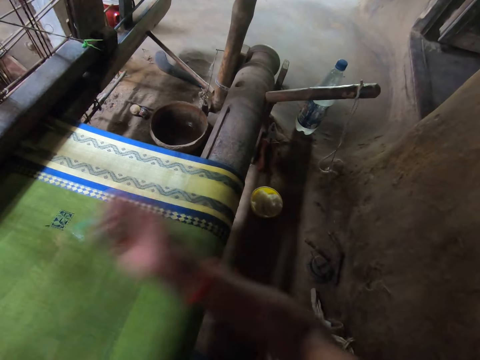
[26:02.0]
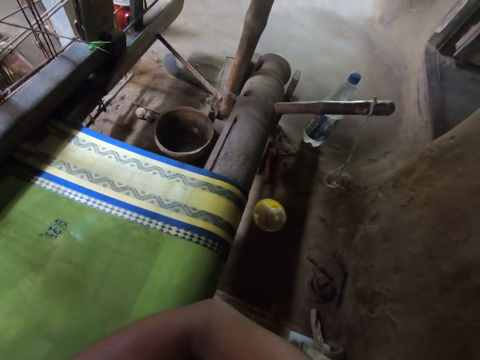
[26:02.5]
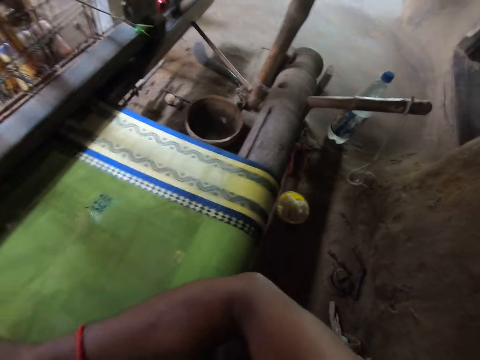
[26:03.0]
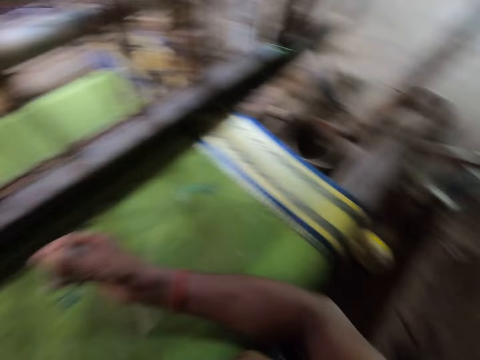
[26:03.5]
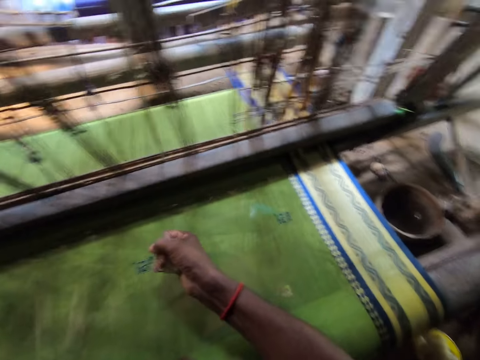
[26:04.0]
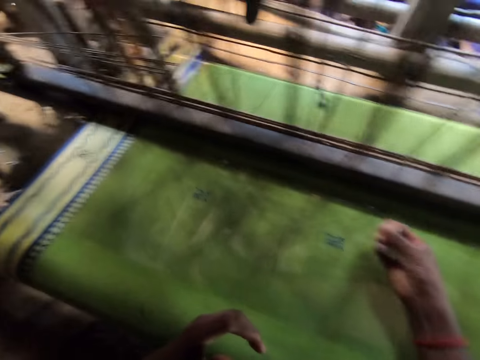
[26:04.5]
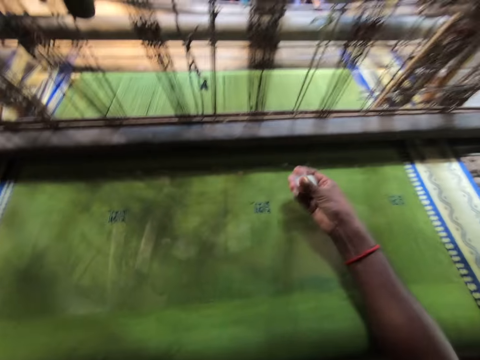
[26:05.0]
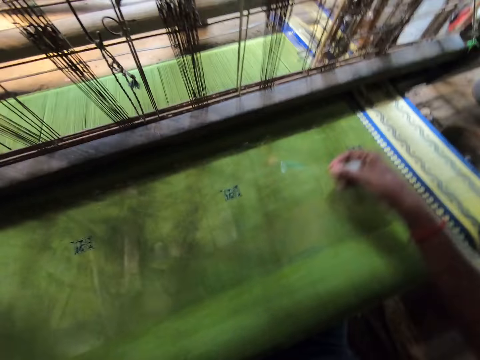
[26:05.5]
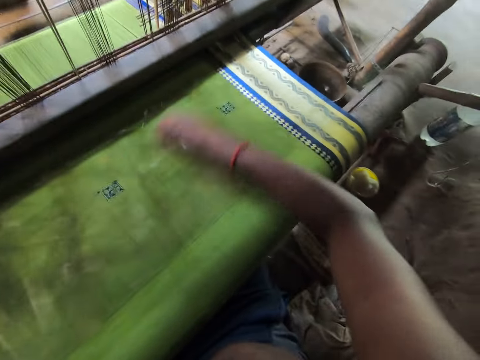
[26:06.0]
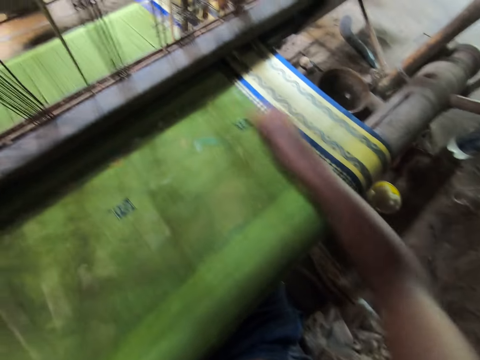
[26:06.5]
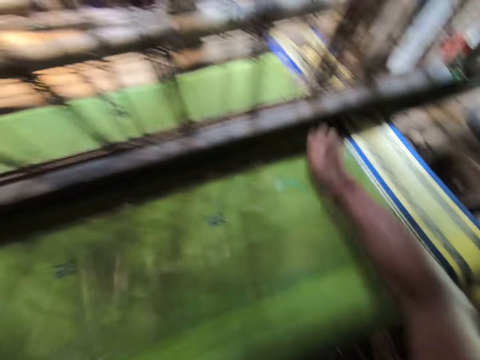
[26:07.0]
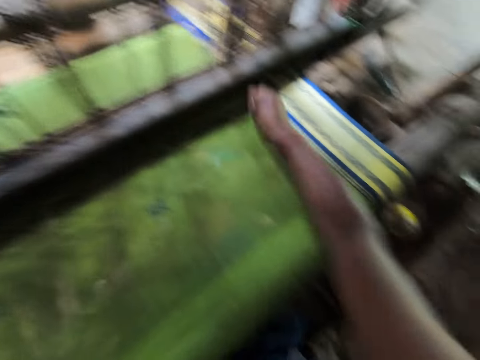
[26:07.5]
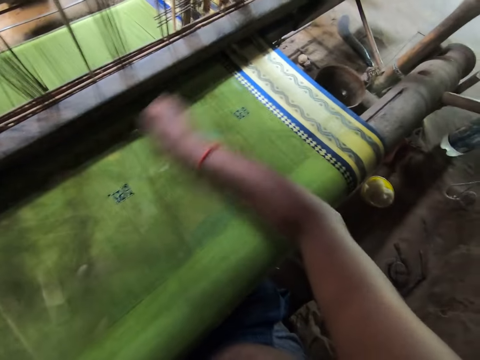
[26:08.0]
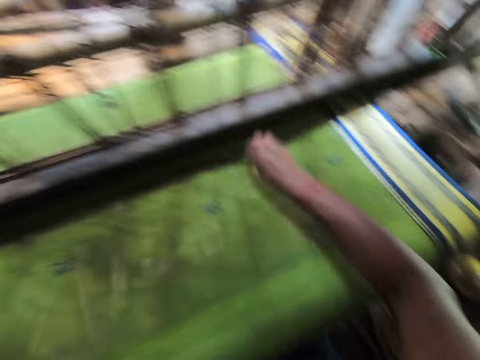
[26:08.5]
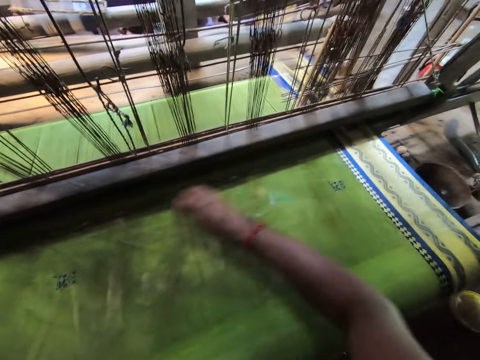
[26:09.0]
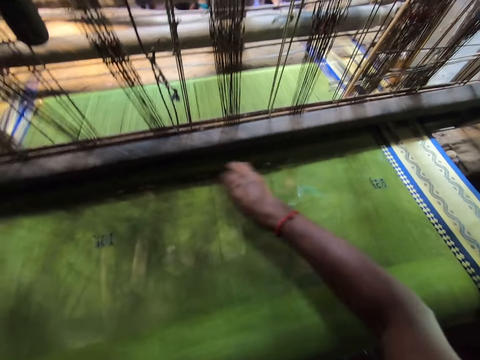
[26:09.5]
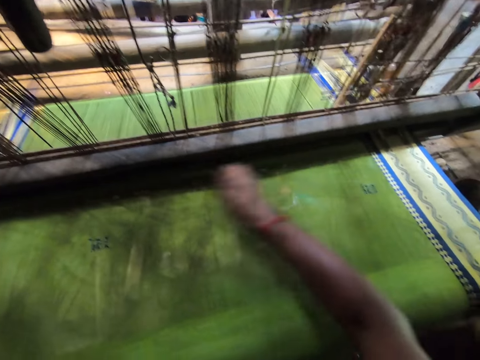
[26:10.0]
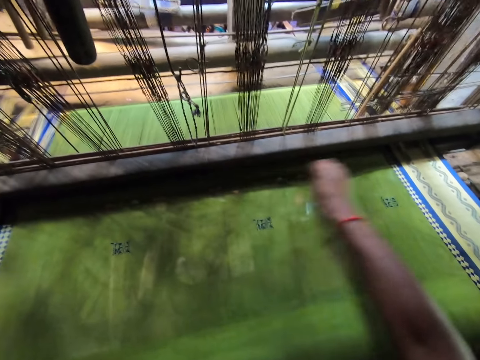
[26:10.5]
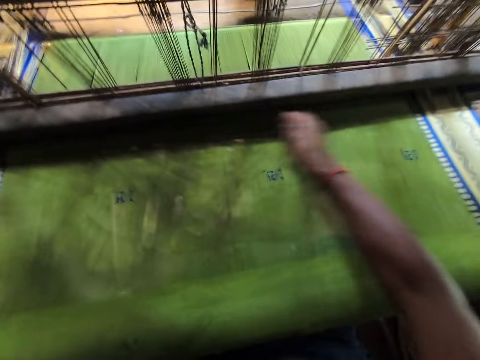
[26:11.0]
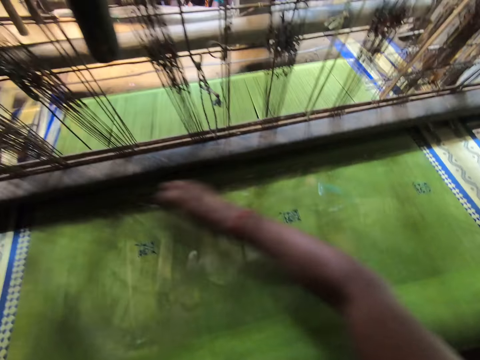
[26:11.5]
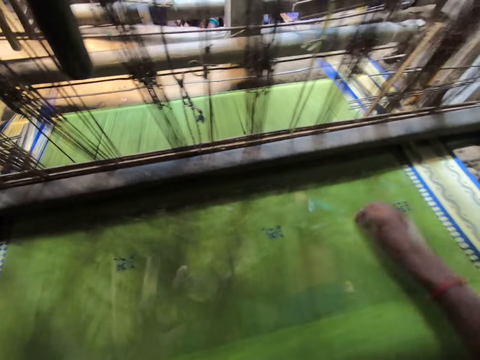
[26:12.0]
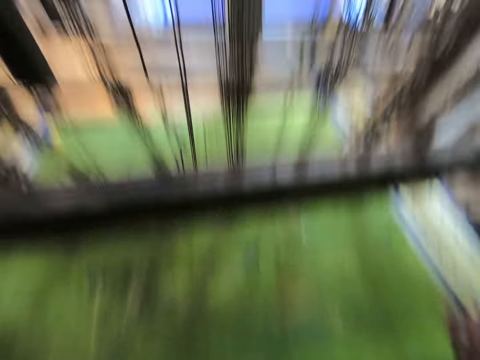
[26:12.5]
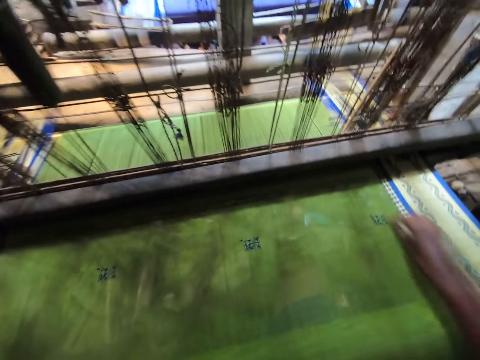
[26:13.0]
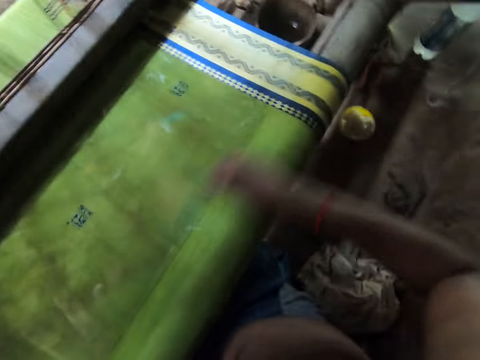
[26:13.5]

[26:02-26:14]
The camera wearer rubs the gel on the cloth with his right hand. He rolls something in his hand.

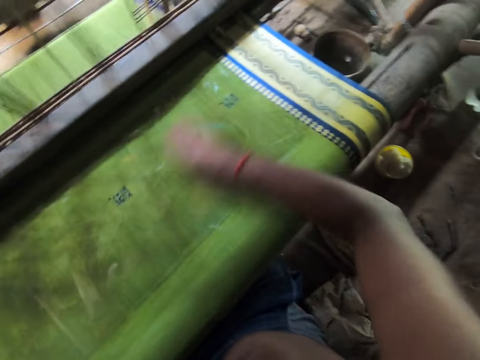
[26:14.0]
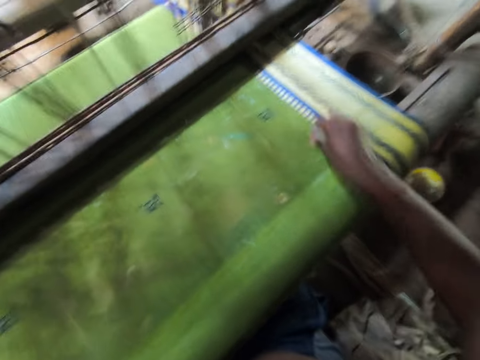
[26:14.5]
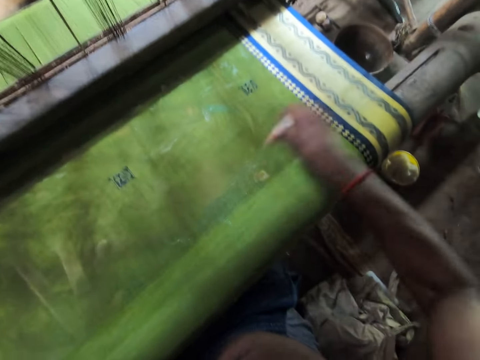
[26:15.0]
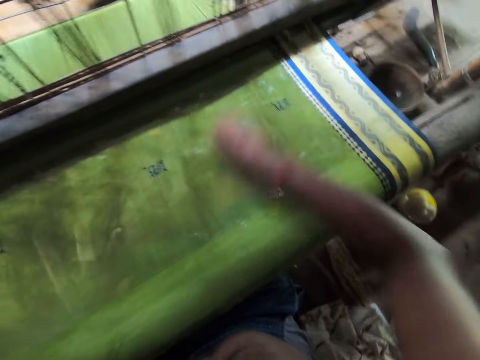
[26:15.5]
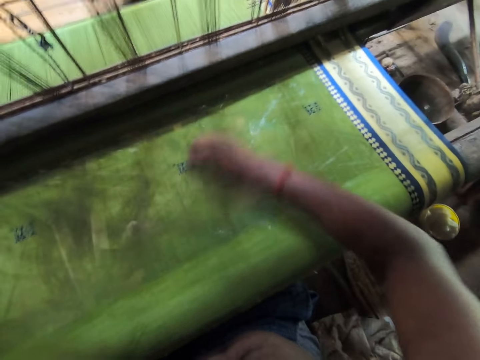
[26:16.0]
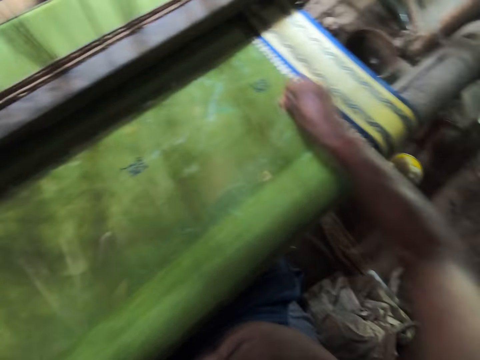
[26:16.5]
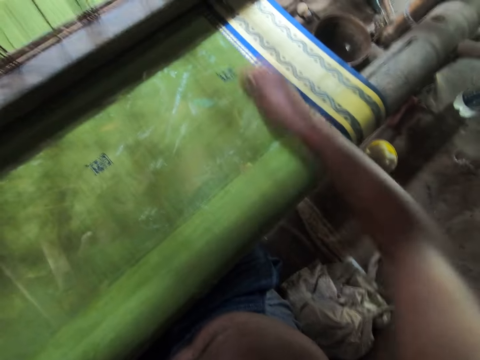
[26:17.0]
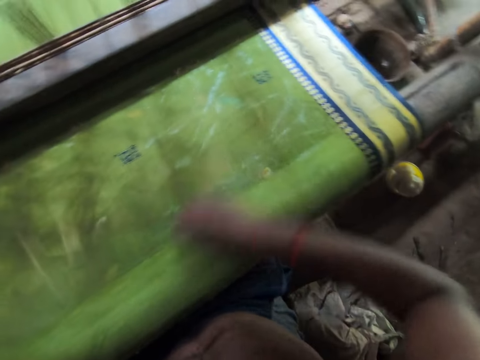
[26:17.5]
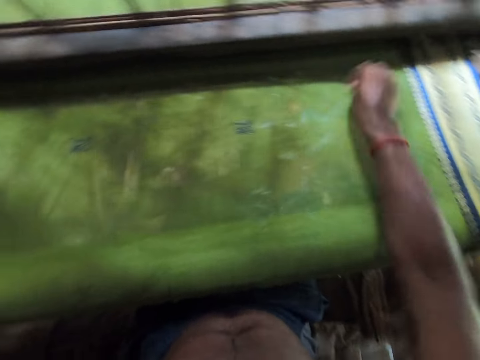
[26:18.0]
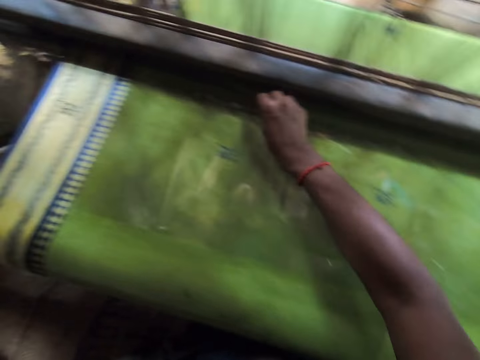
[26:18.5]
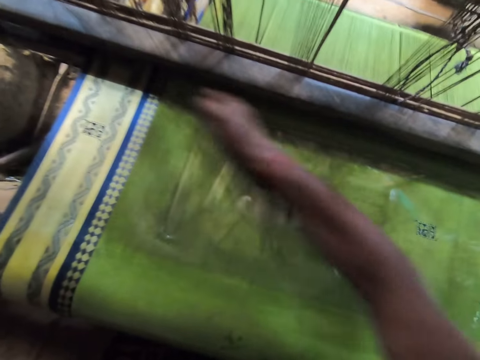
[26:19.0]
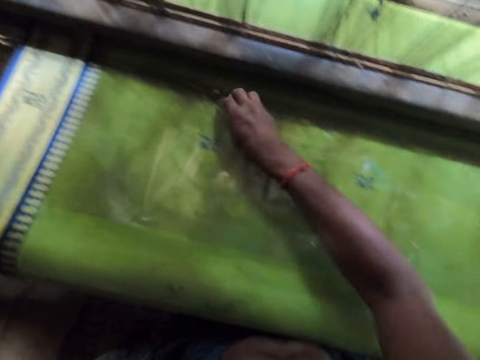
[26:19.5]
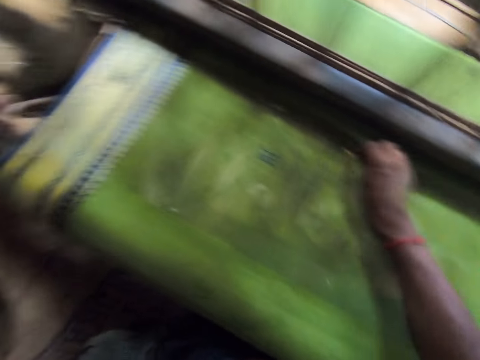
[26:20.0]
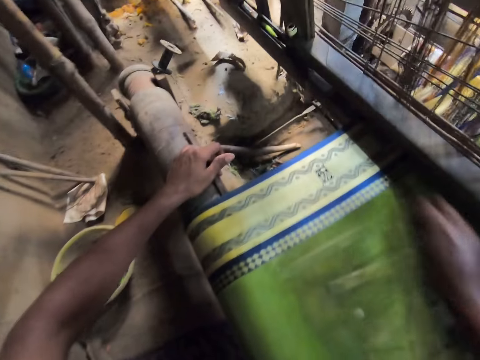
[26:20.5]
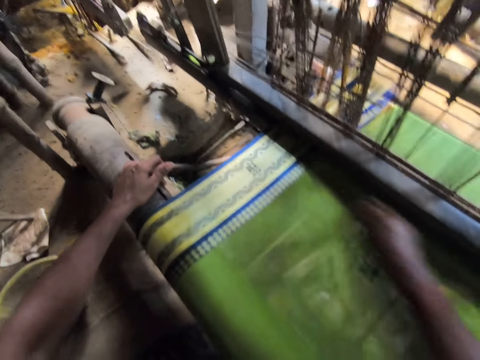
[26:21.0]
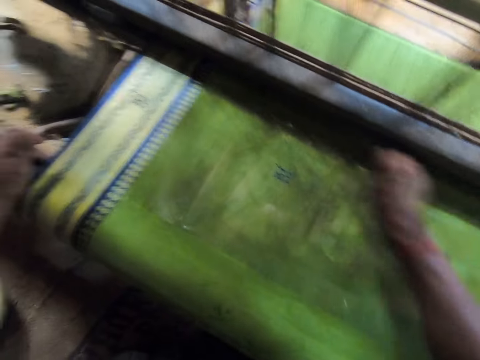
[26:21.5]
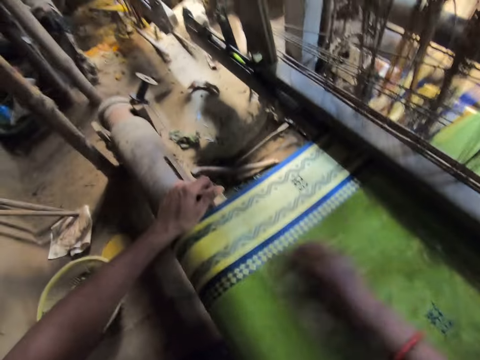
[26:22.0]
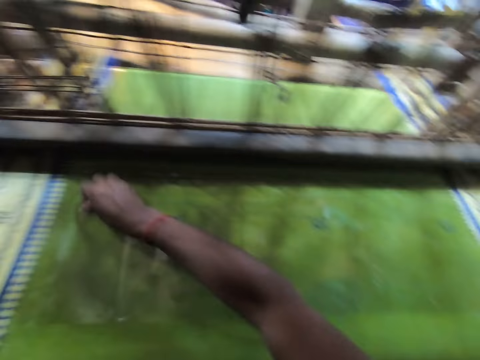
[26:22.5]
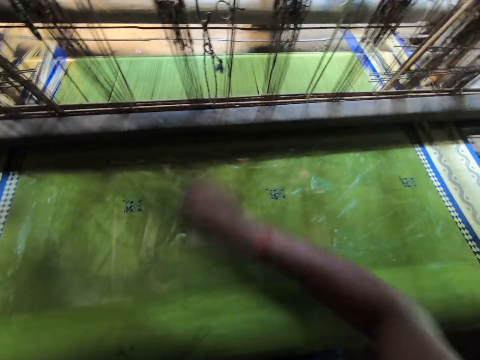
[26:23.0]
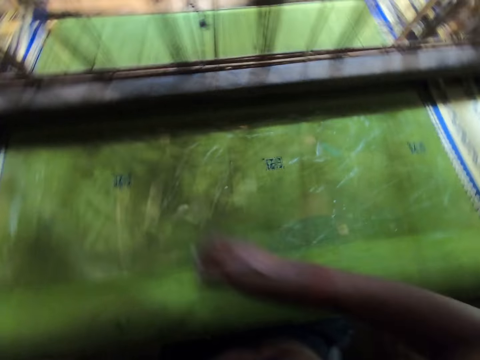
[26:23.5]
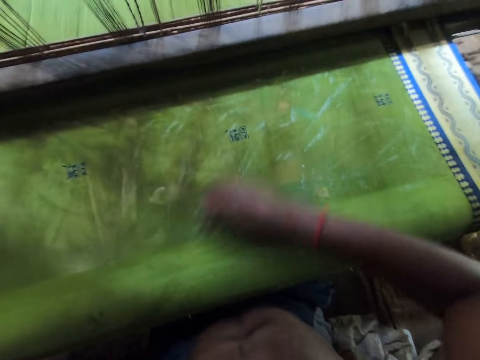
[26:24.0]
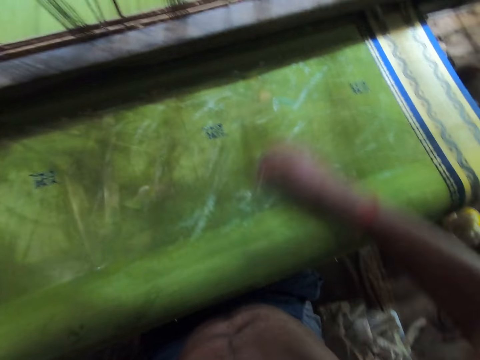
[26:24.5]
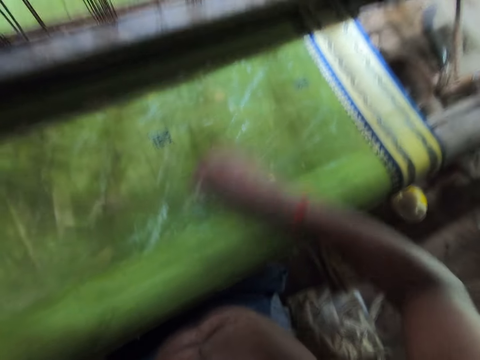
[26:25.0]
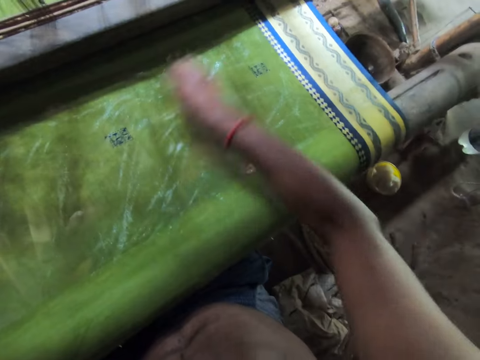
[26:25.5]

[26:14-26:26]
The camera wearer places his left hand on the loom machine.

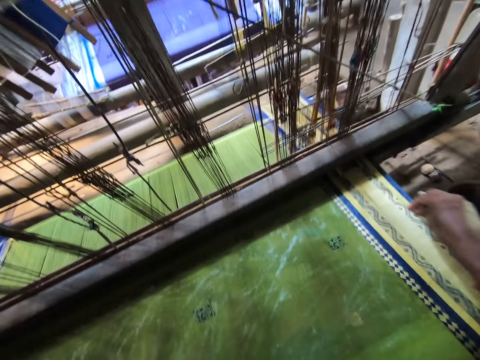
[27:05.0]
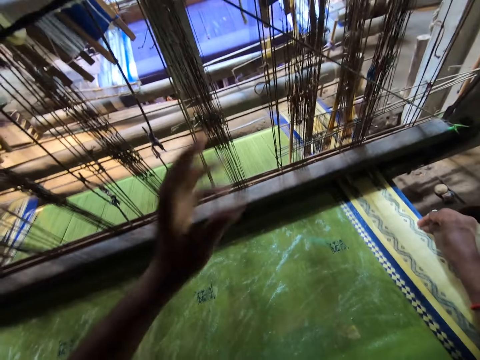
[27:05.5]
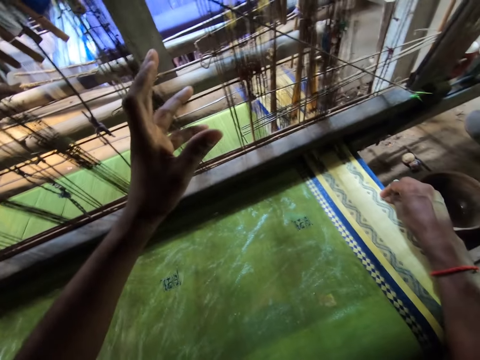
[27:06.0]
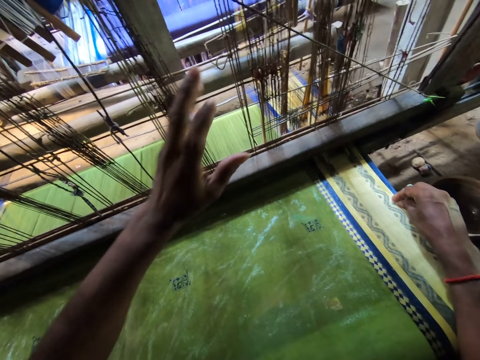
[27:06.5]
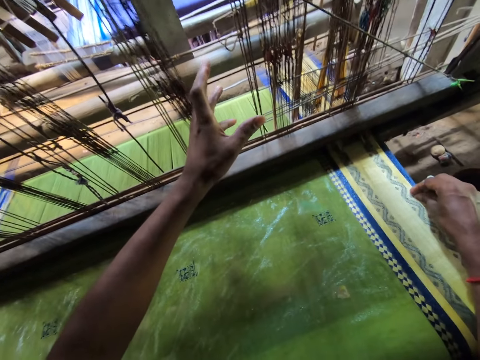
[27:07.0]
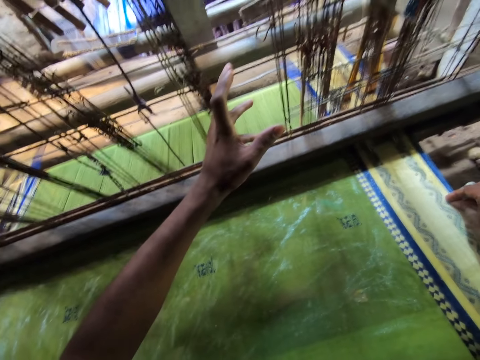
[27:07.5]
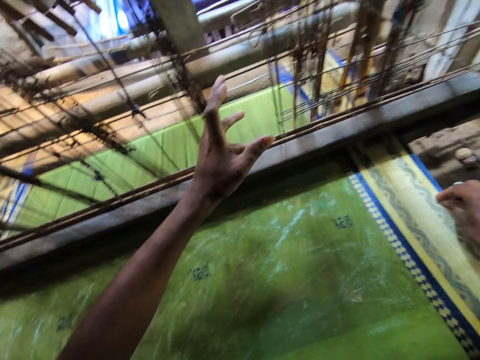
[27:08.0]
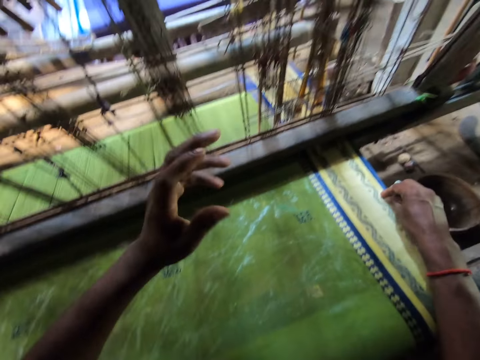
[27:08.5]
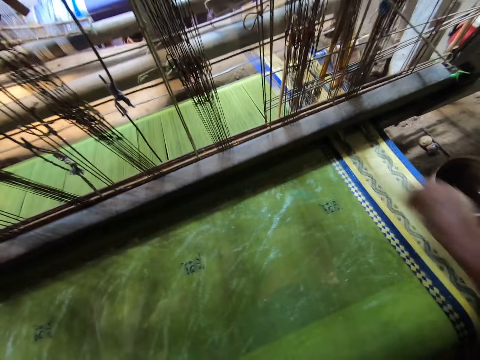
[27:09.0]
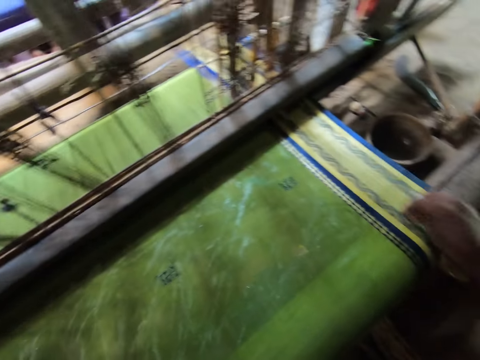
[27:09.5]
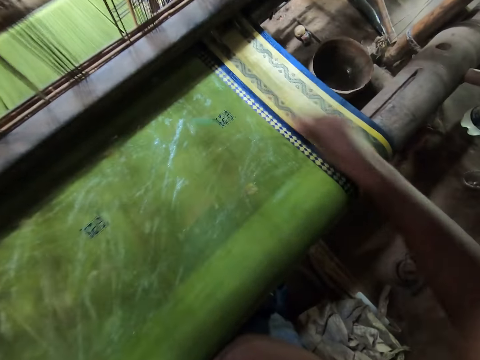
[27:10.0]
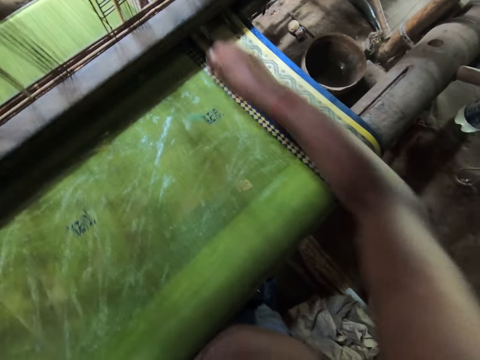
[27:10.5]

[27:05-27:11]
The camera wearer demonstrates with his hand. He rubs something on the fabric.
